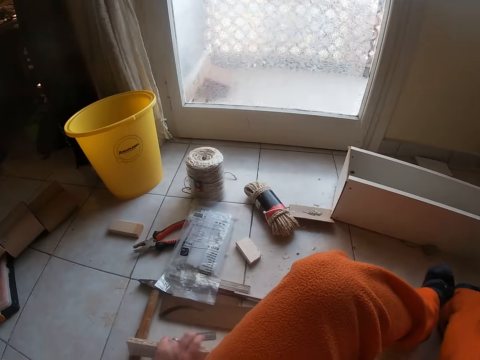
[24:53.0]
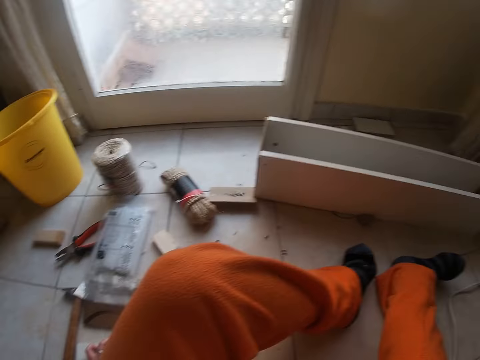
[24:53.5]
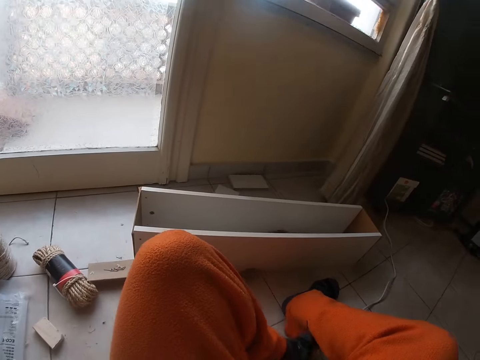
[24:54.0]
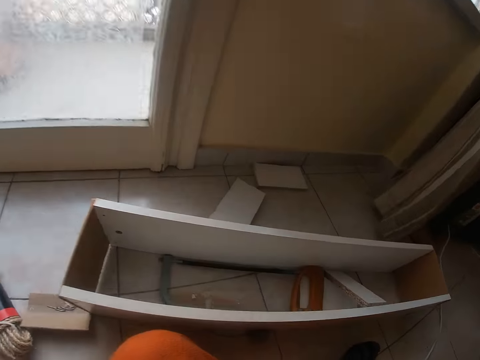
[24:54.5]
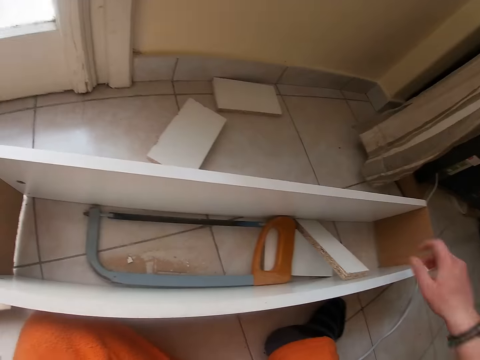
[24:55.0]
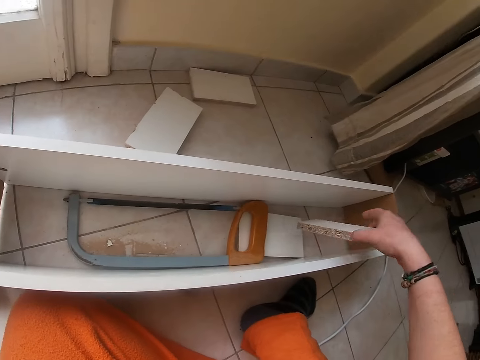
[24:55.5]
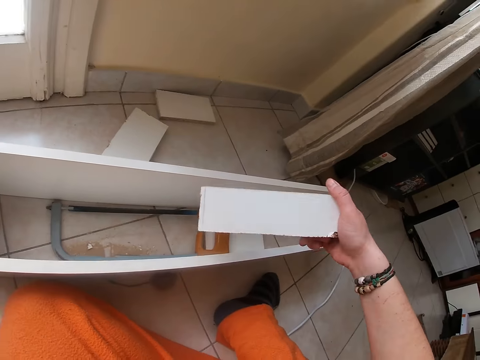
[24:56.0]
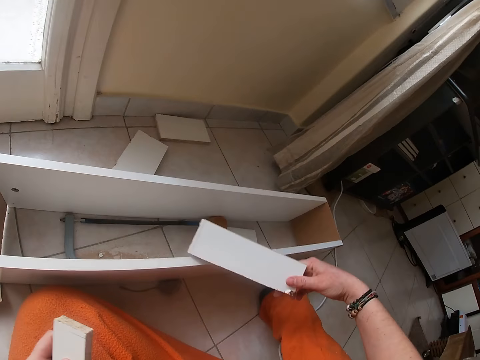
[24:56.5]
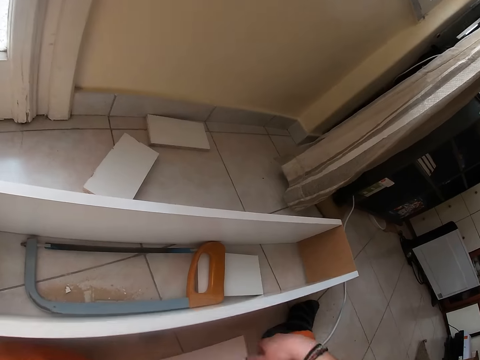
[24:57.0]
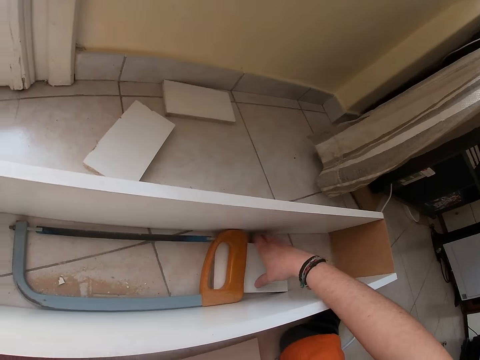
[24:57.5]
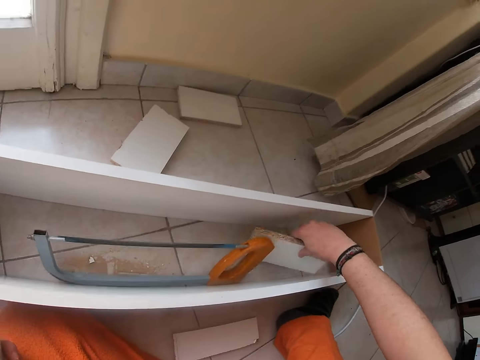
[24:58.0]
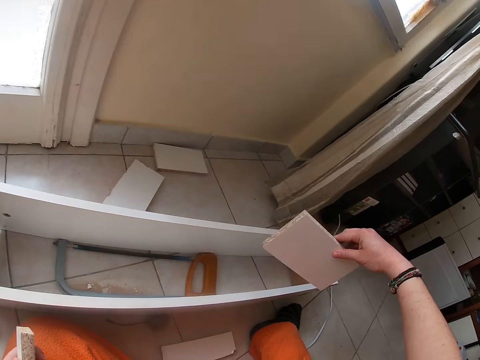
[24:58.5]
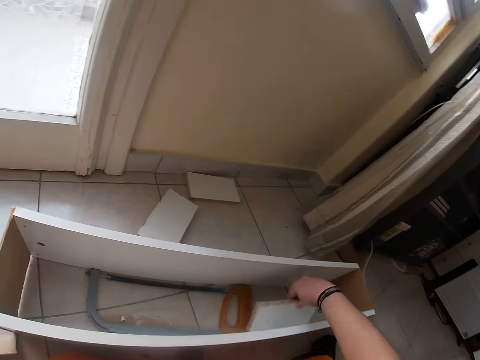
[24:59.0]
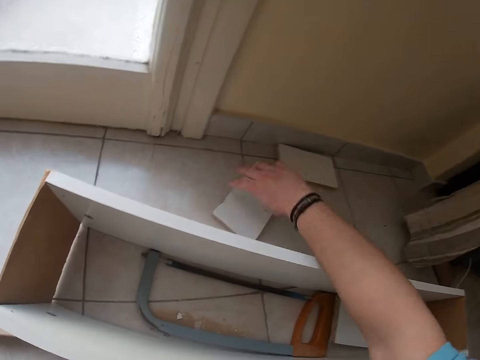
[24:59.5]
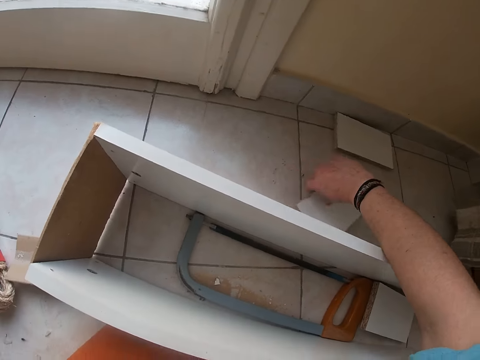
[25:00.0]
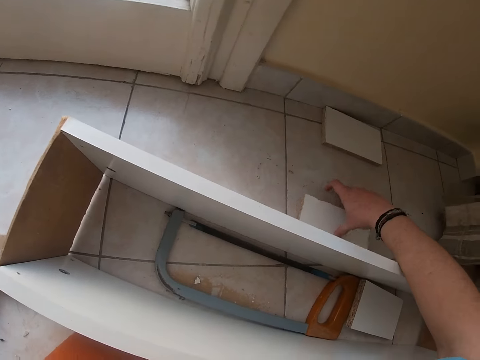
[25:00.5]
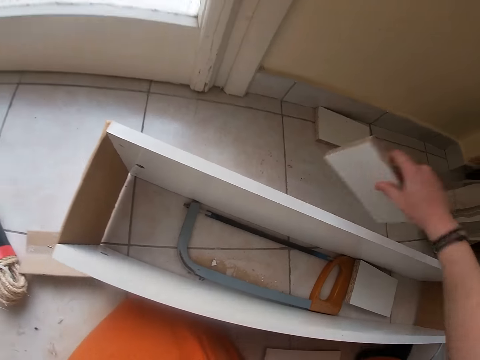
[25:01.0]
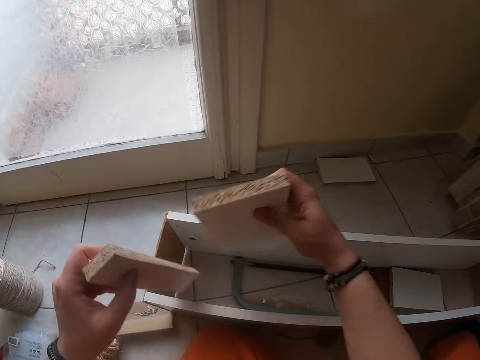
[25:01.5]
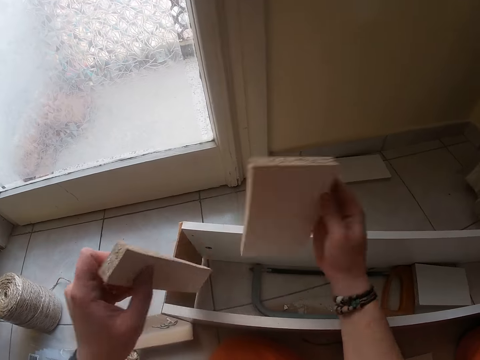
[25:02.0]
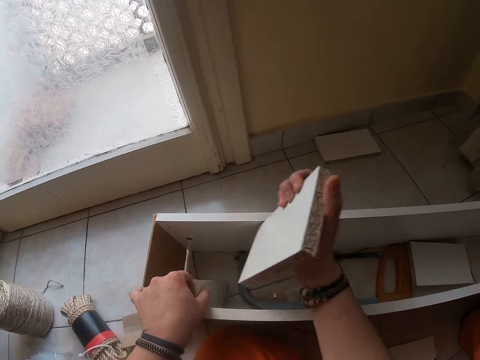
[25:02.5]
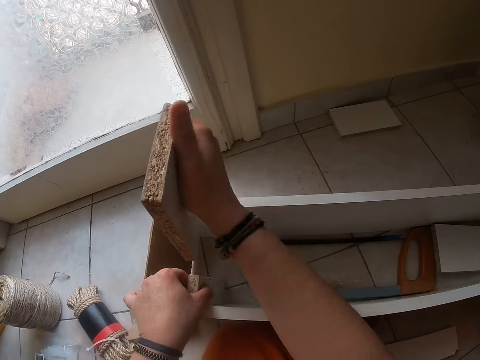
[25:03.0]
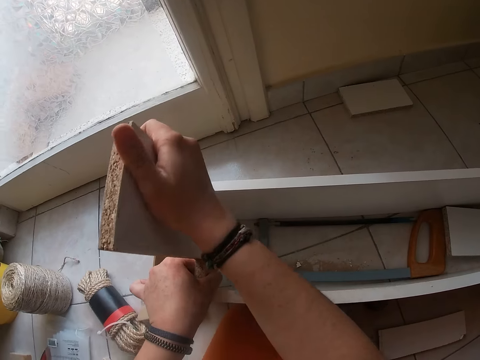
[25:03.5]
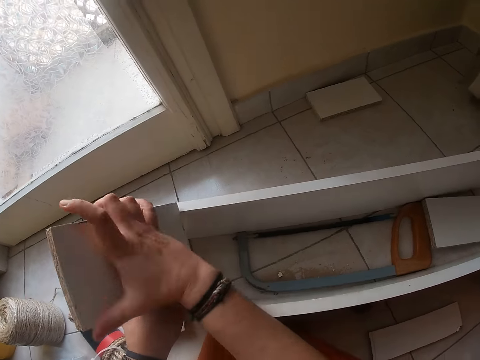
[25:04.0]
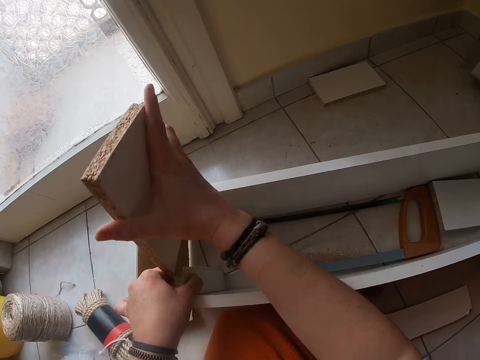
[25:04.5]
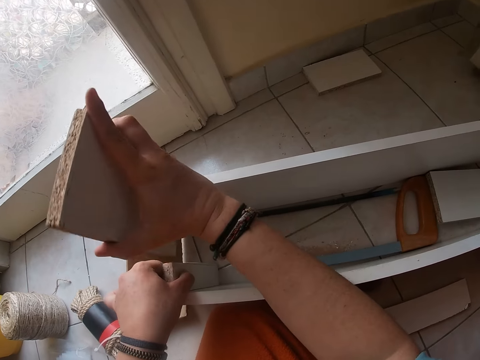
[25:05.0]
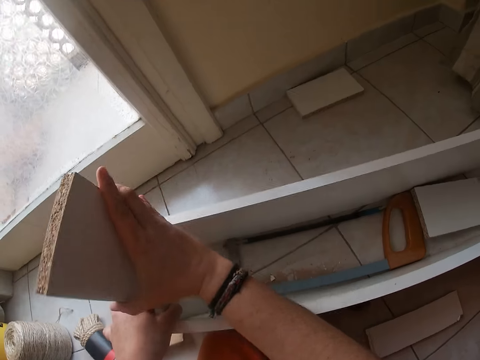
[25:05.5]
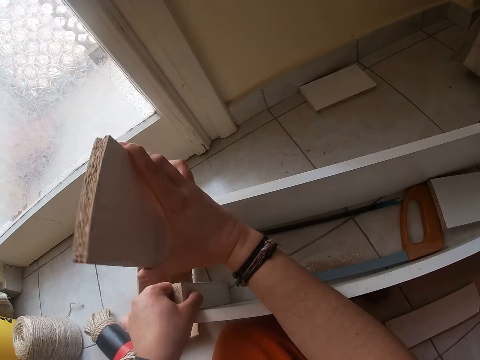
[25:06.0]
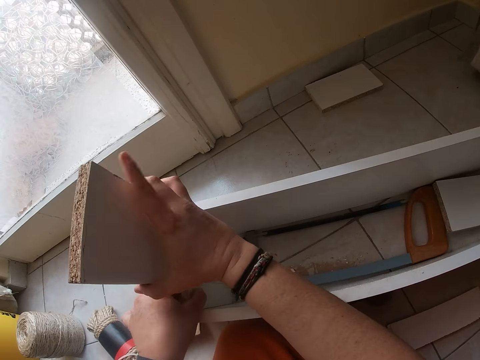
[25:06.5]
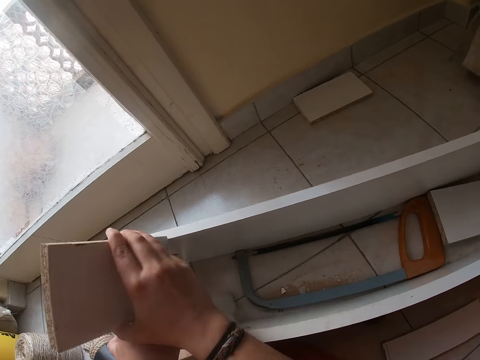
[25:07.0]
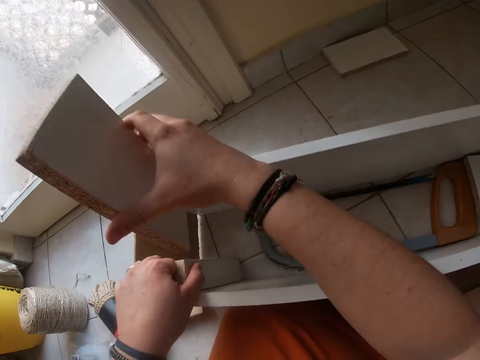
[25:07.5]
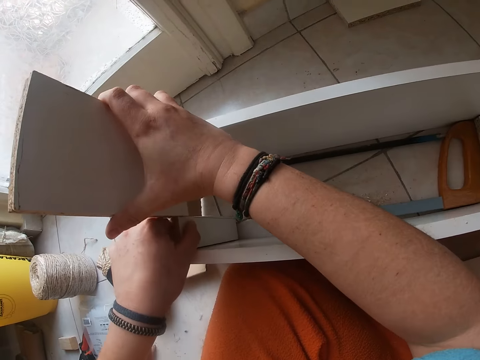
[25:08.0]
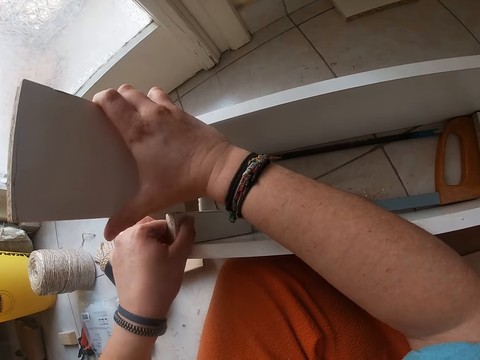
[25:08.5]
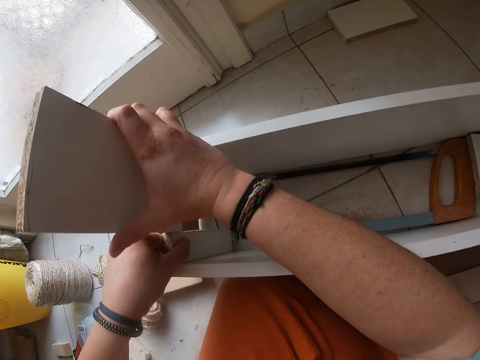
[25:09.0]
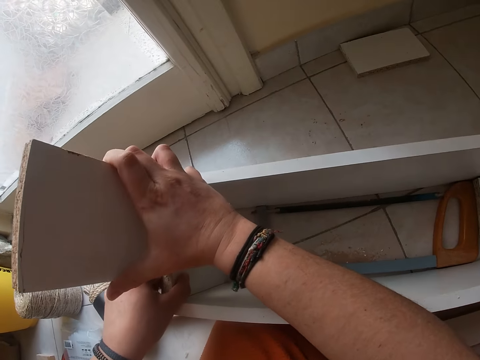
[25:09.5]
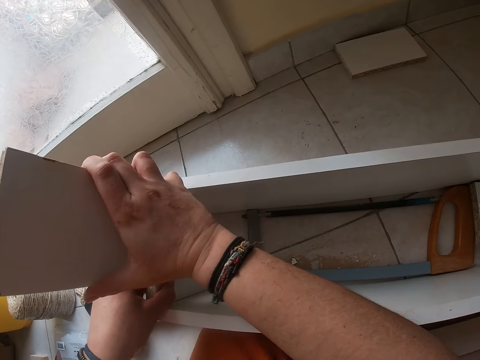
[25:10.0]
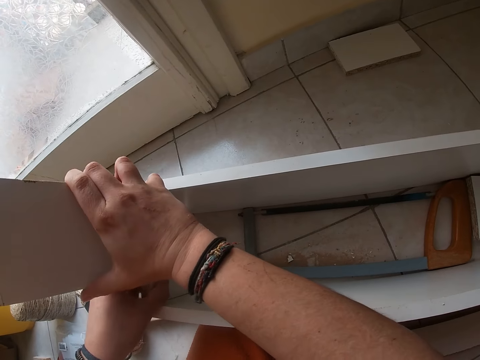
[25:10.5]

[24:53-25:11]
The camera wearer picks up a piece of plywood from the box with his right hand. He drops the plywood on the floor with his right hand. He picks up a piece of plywood from the box with his right hand. He drops the plywood into the box with his right hand. He picks up a piece of plywood from the floor with his right hand. He drops the plywood into the box with his left hand. He places the plywood into the box with his right hand. He is arranging the pieces of wood.

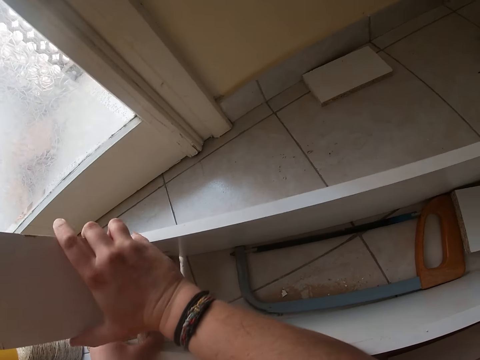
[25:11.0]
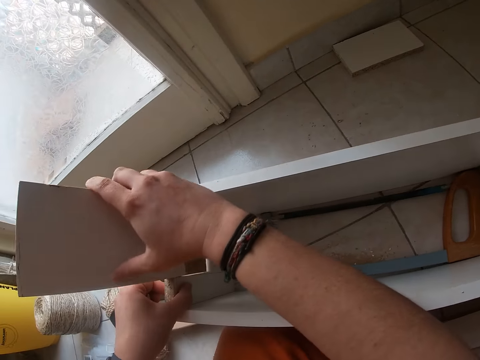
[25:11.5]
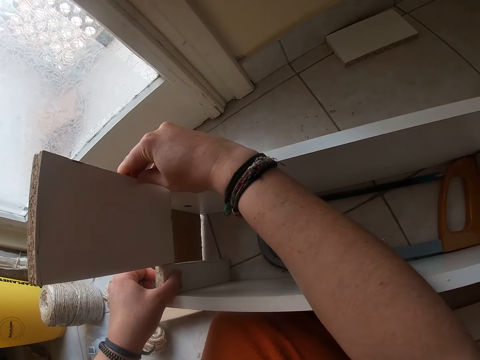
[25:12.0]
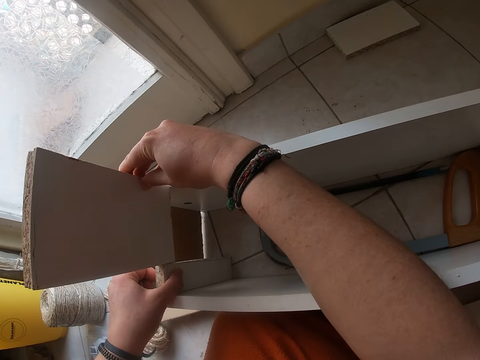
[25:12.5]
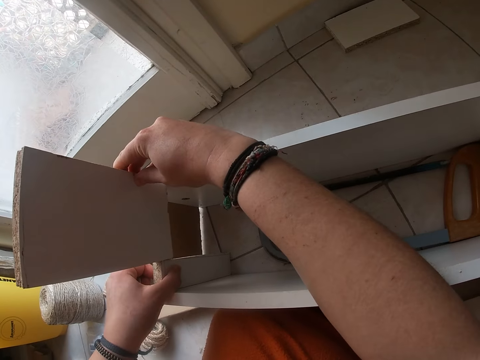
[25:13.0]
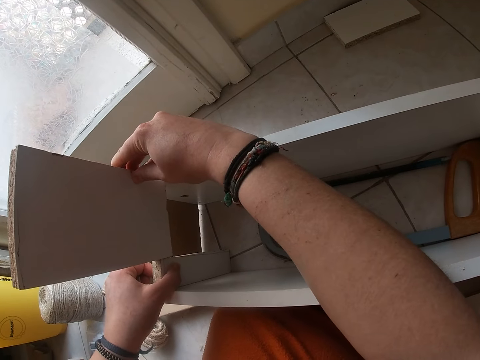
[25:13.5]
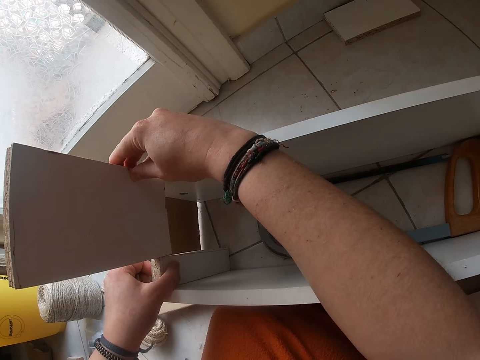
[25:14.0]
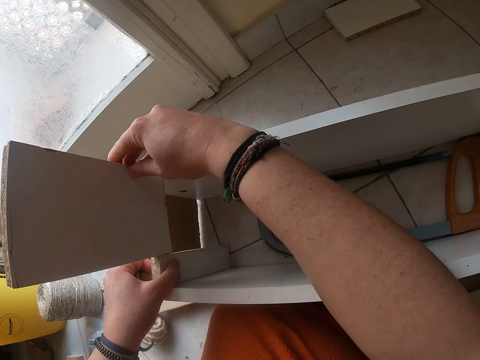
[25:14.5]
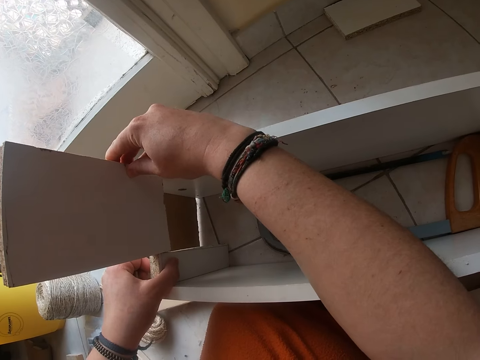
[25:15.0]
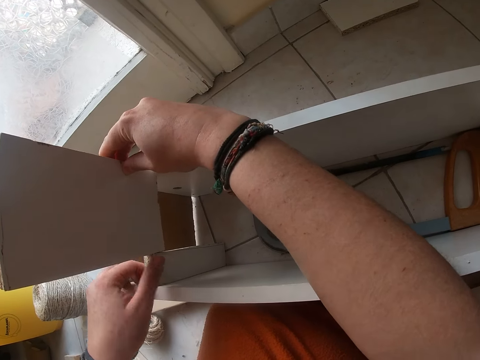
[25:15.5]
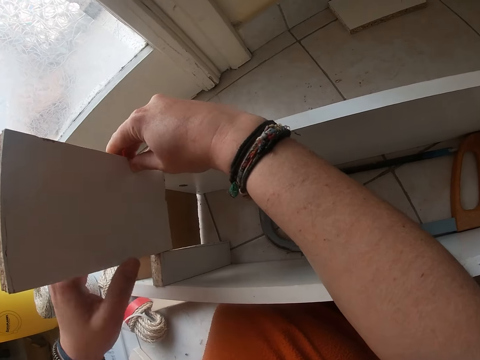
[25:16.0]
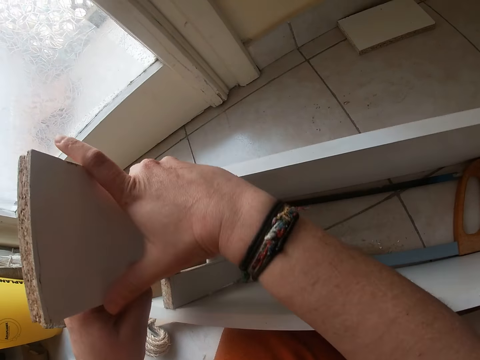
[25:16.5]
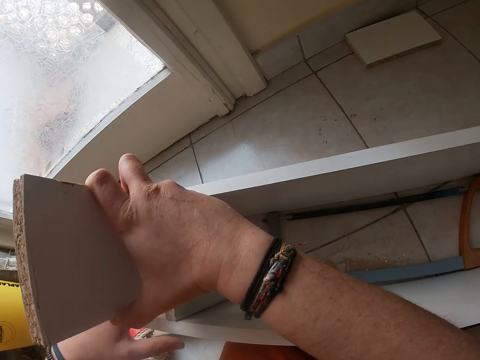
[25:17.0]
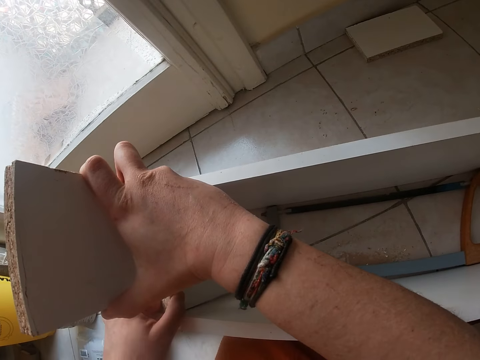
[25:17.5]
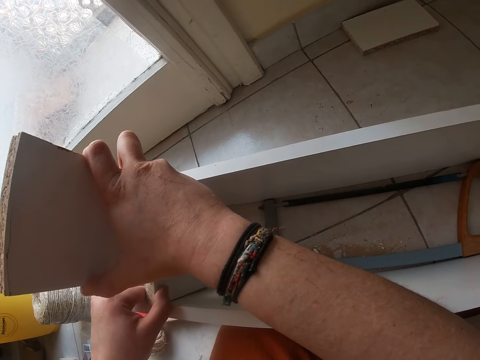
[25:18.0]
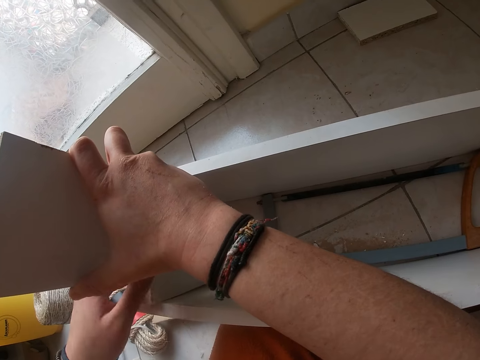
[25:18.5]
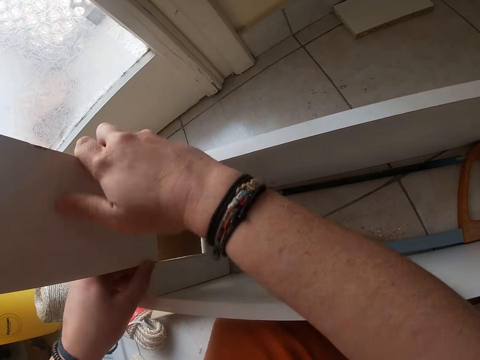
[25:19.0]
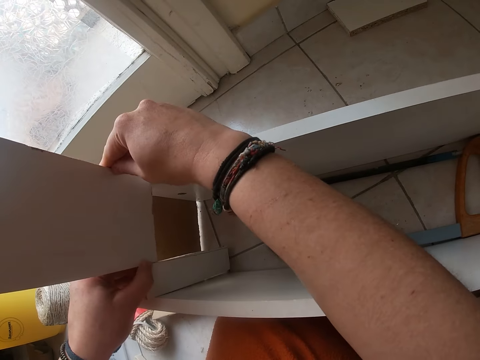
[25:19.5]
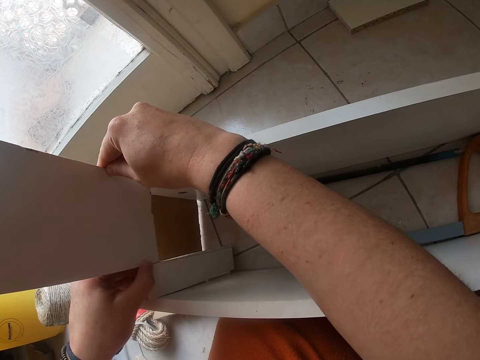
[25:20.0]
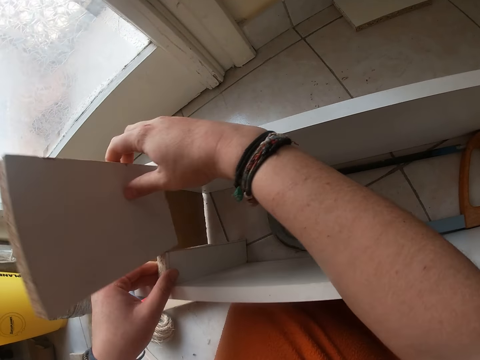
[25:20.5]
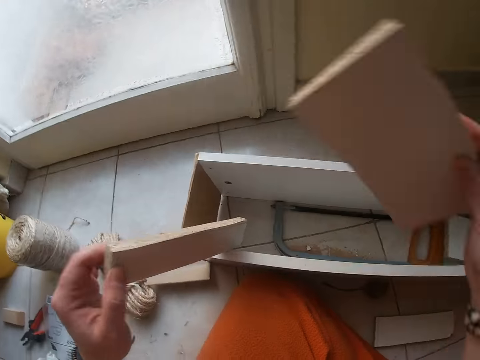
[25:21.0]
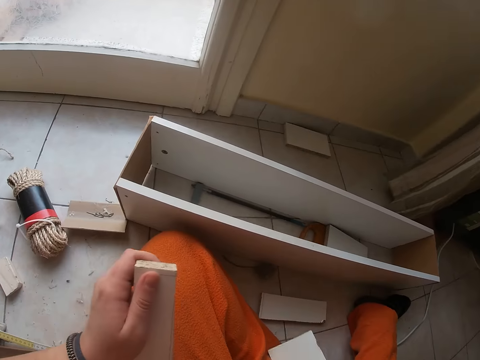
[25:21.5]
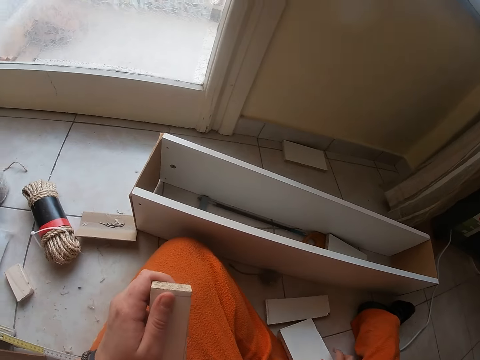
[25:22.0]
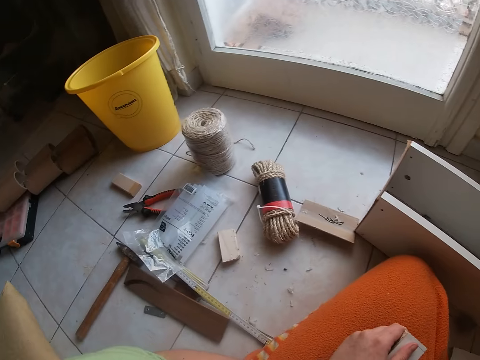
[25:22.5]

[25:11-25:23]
The camera wearer holds the plywood with both hands. He picks up the plywood from the box with his right hand. He picks up the plywood from the box with his left hand. He drops the plywood on the floor with his right hand.
